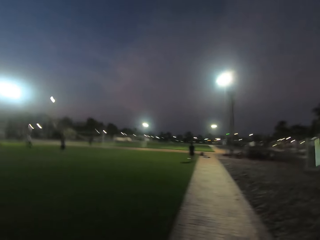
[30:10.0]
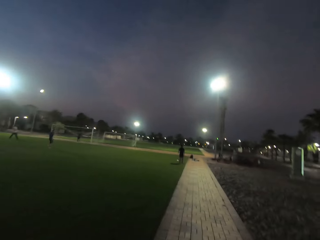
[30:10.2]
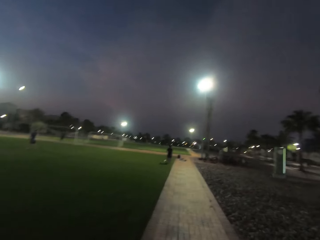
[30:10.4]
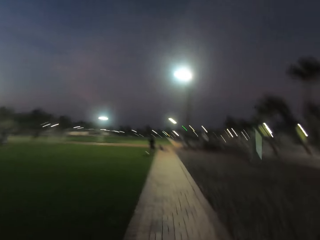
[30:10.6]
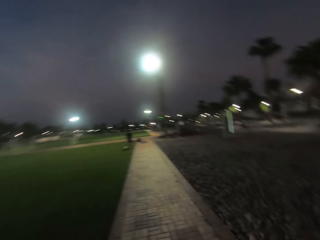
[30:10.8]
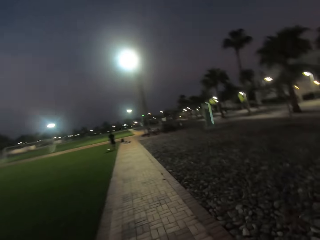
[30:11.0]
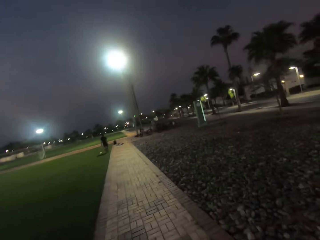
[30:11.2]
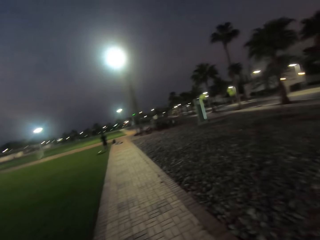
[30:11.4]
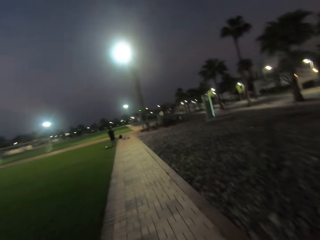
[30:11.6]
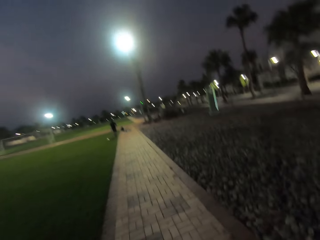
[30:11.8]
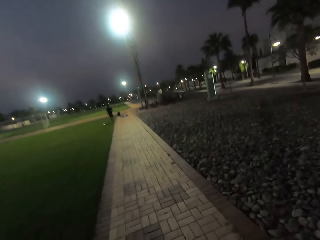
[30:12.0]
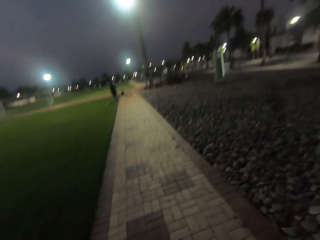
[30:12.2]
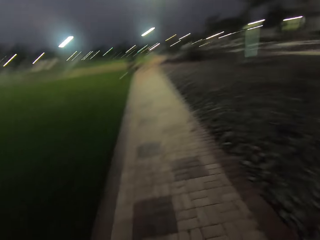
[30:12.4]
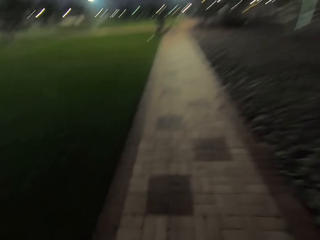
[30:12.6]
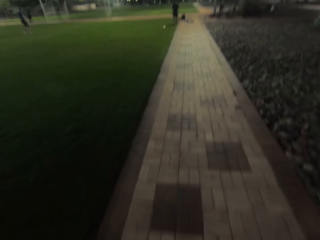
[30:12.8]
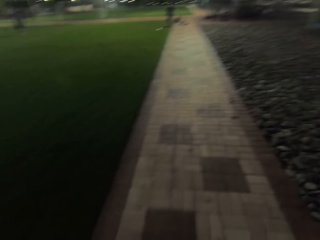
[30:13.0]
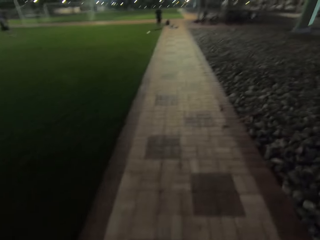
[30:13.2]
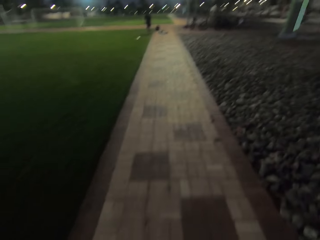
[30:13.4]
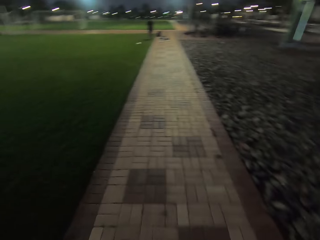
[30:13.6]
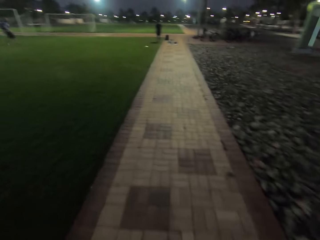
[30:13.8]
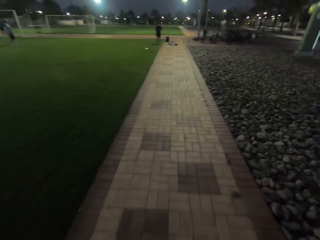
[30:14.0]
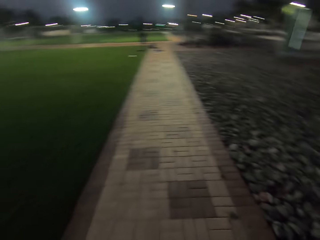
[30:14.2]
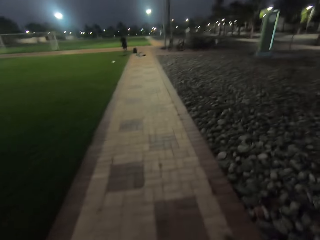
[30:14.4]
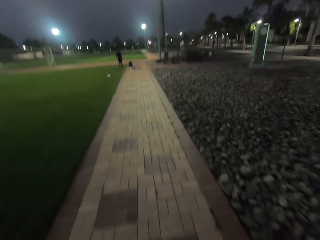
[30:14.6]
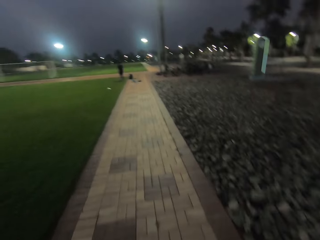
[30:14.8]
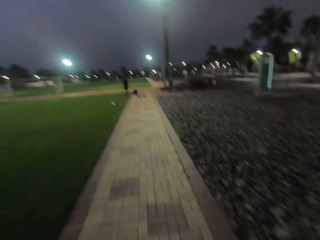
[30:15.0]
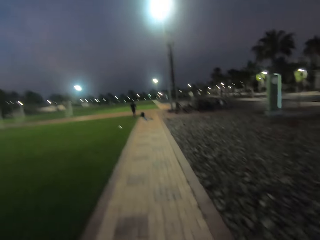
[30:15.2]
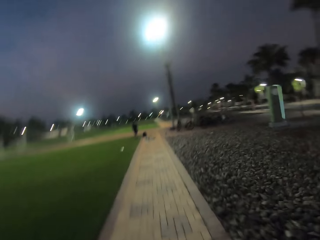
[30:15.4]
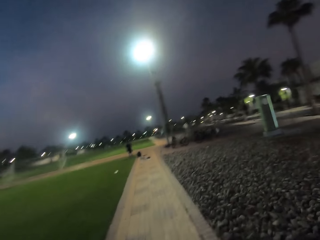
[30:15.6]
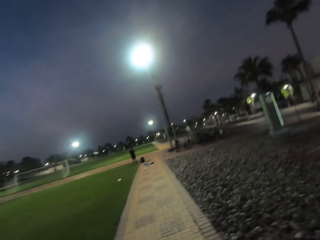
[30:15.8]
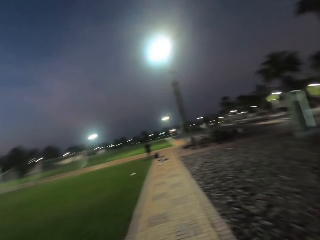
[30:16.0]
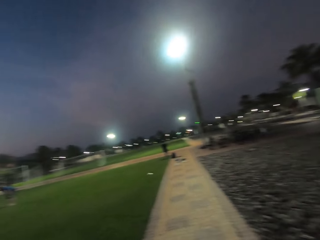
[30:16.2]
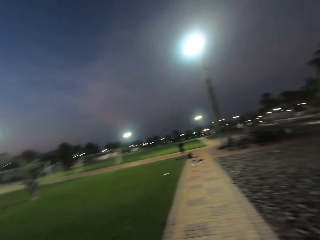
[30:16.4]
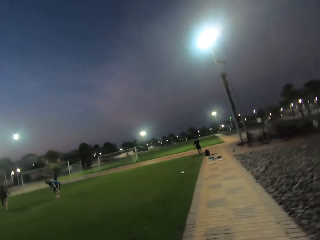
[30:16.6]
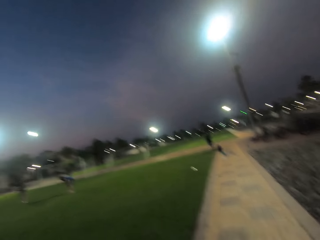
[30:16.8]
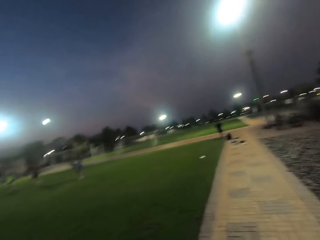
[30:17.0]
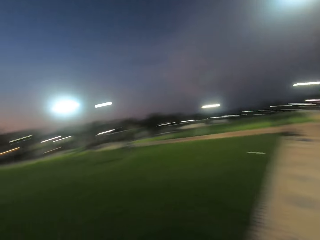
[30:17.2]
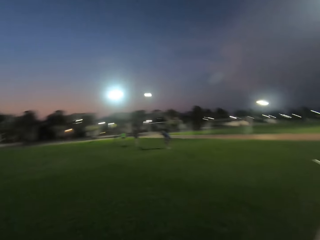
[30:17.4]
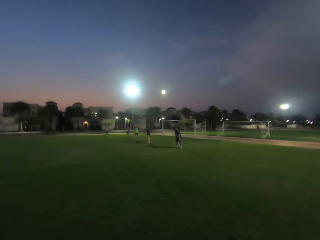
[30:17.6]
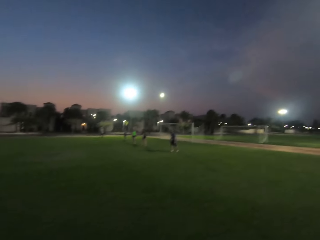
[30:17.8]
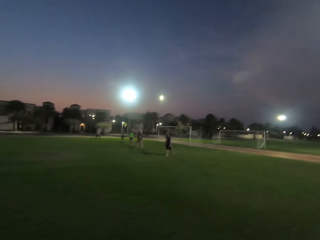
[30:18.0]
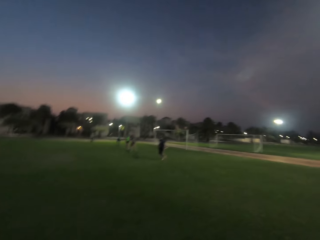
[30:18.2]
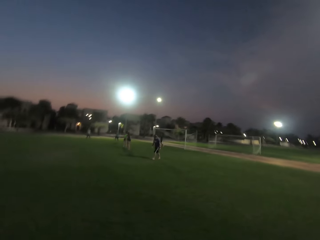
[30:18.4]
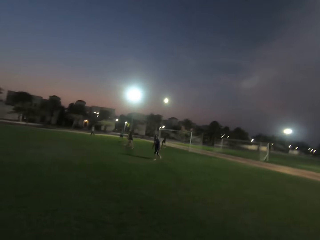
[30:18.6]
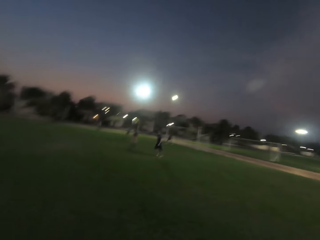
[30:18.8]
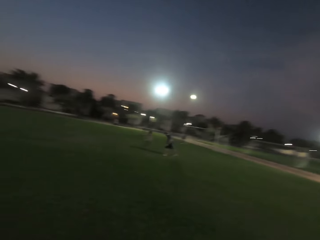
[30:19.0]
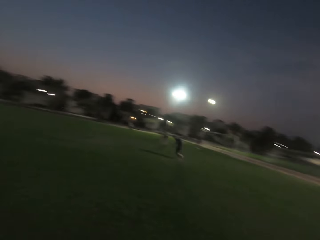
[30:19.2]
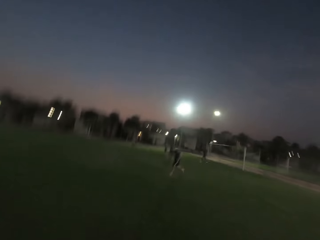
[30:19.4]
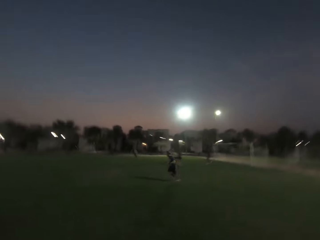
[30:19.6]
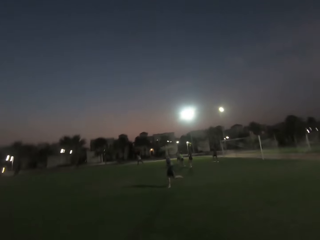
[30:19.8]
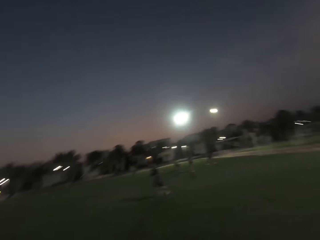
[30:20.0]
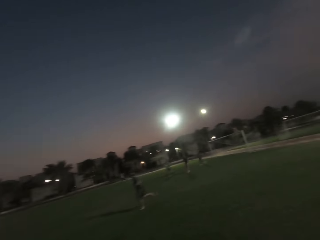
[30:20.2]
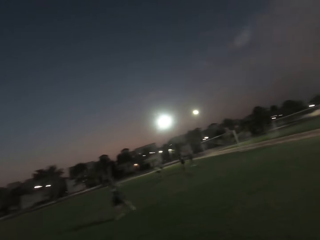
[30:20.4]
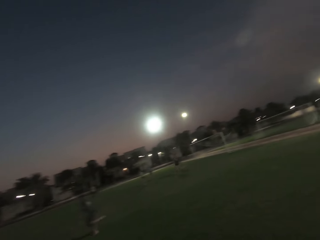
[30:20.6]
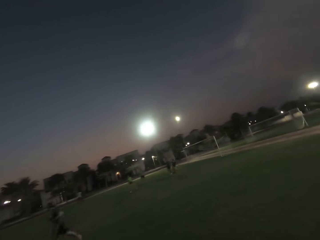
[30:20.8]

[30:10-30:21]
The camera wearer looks left.

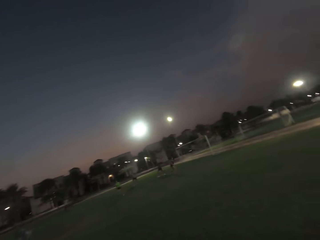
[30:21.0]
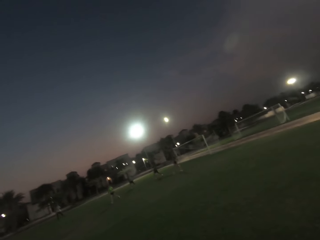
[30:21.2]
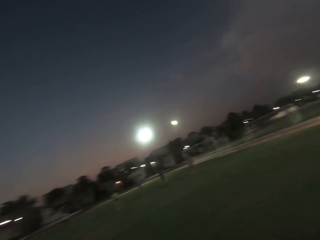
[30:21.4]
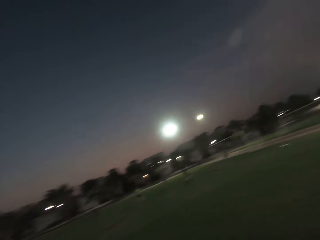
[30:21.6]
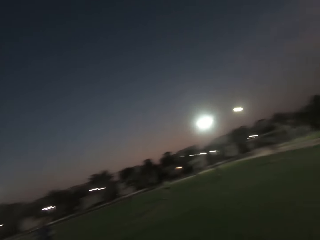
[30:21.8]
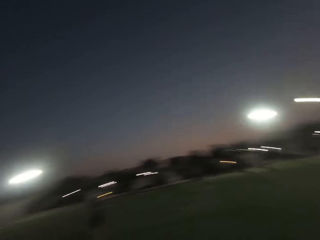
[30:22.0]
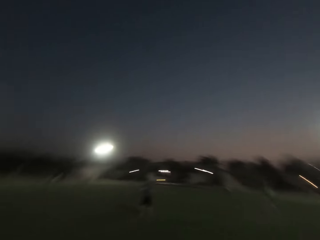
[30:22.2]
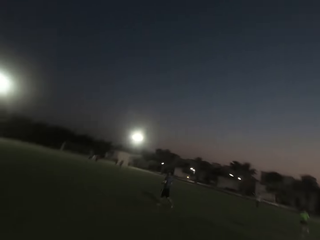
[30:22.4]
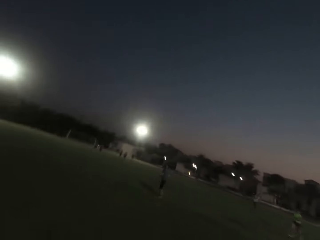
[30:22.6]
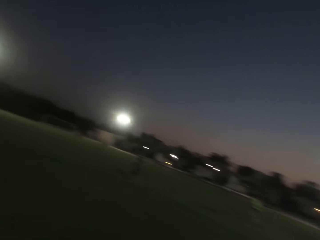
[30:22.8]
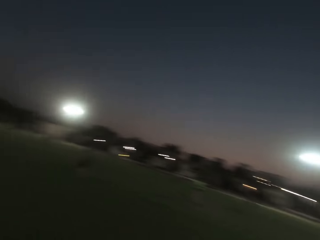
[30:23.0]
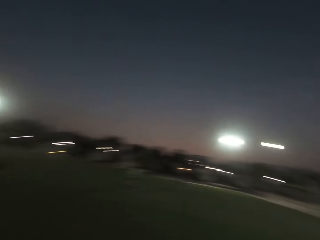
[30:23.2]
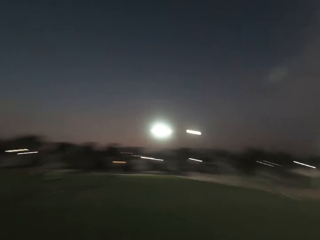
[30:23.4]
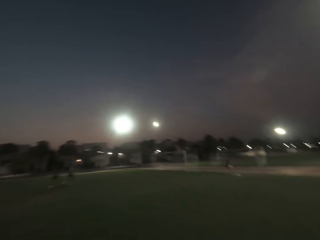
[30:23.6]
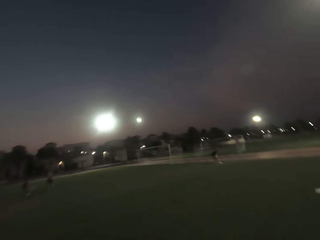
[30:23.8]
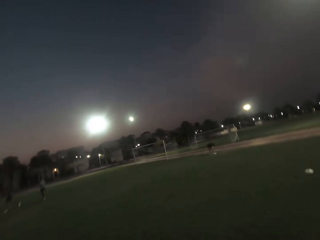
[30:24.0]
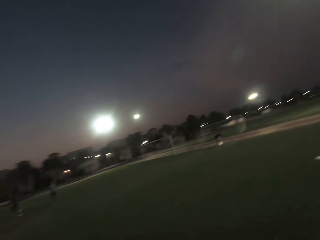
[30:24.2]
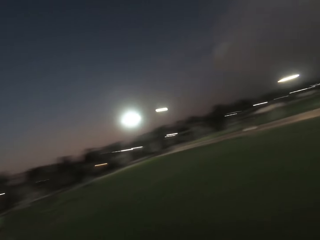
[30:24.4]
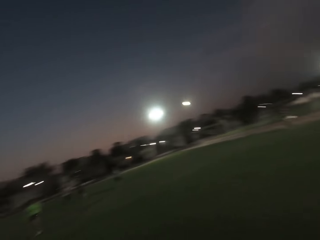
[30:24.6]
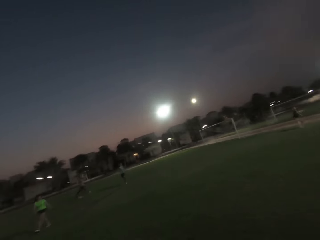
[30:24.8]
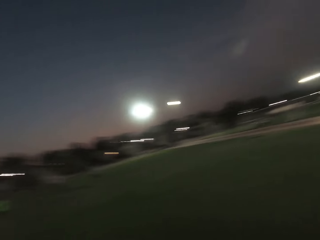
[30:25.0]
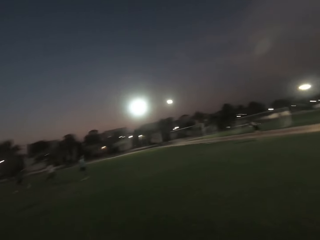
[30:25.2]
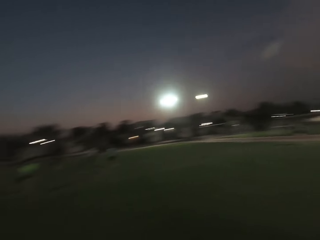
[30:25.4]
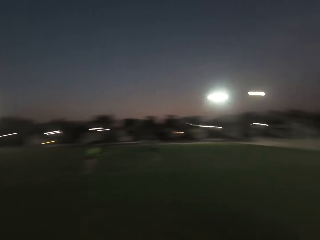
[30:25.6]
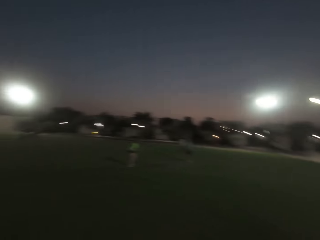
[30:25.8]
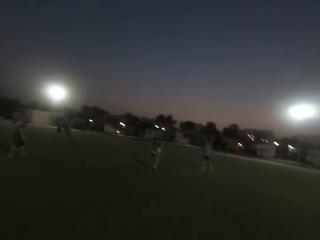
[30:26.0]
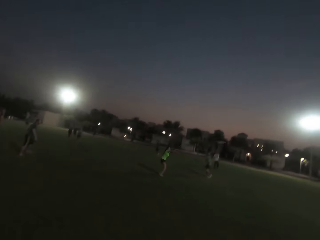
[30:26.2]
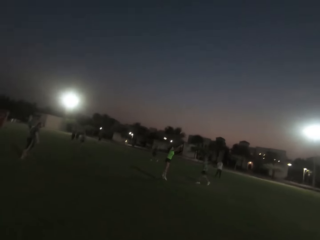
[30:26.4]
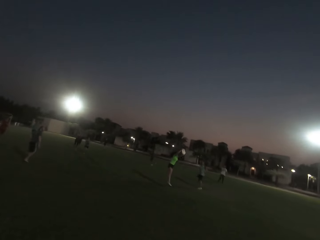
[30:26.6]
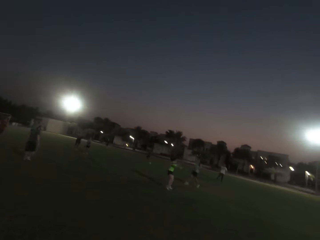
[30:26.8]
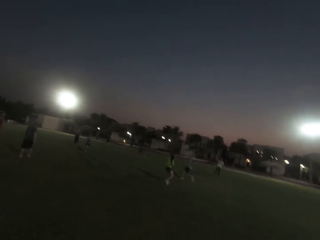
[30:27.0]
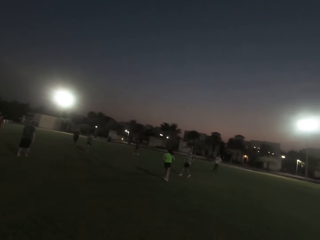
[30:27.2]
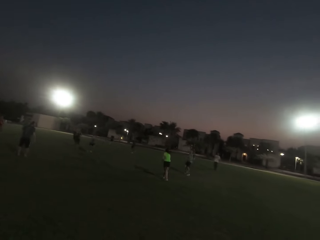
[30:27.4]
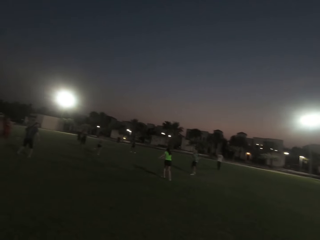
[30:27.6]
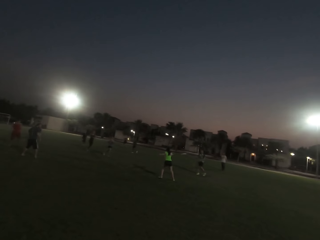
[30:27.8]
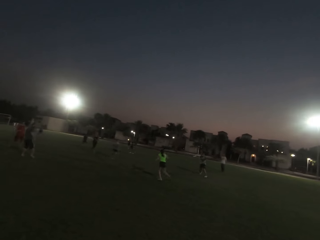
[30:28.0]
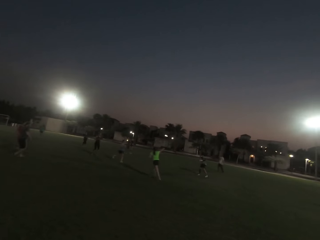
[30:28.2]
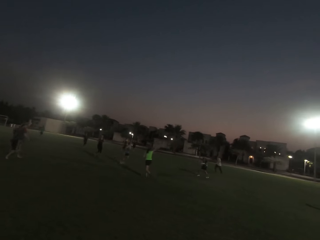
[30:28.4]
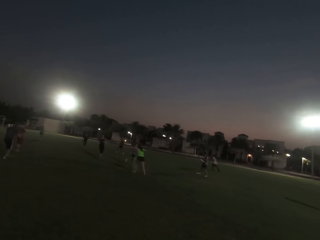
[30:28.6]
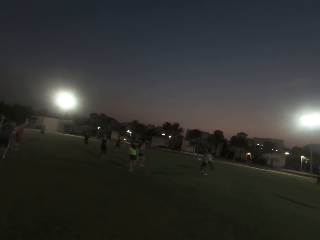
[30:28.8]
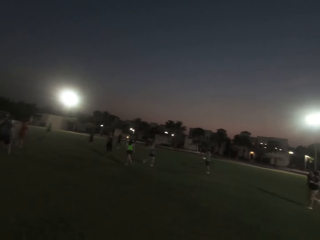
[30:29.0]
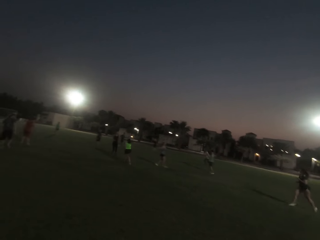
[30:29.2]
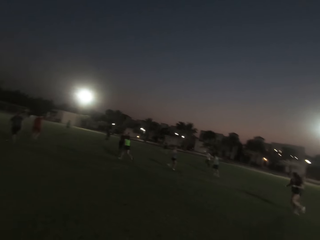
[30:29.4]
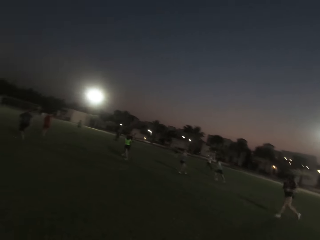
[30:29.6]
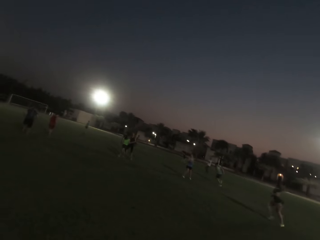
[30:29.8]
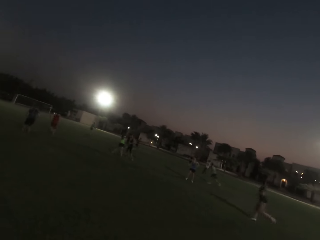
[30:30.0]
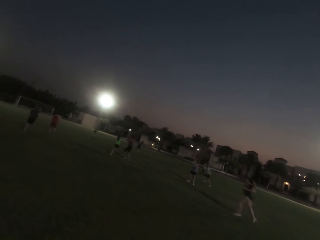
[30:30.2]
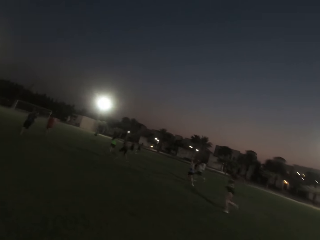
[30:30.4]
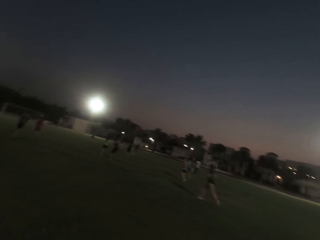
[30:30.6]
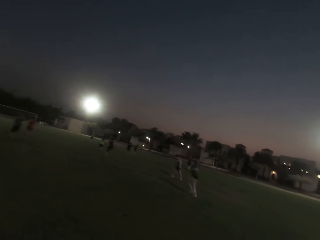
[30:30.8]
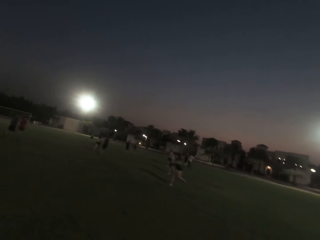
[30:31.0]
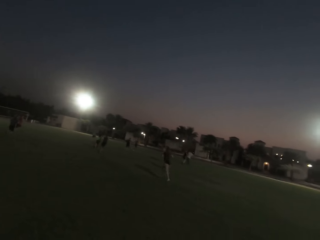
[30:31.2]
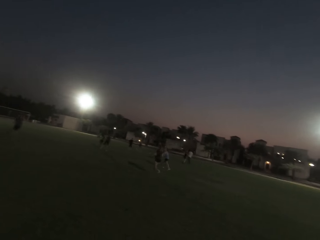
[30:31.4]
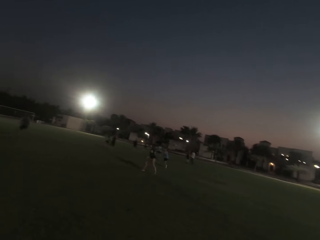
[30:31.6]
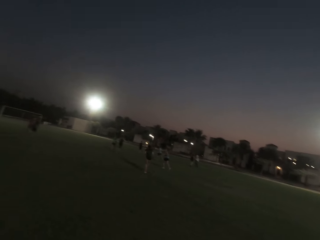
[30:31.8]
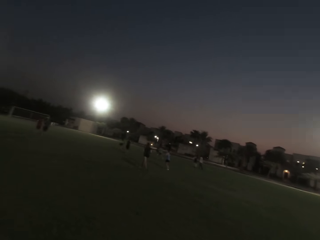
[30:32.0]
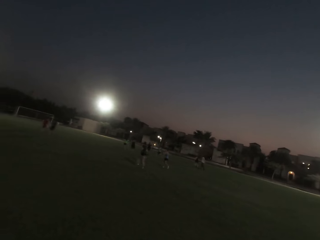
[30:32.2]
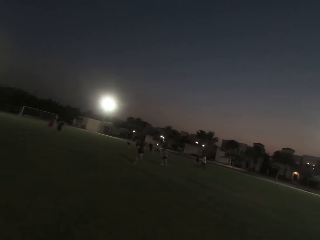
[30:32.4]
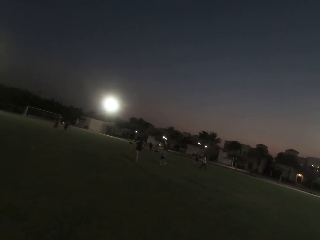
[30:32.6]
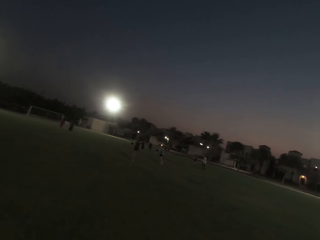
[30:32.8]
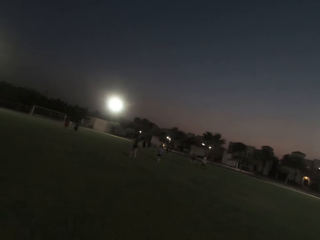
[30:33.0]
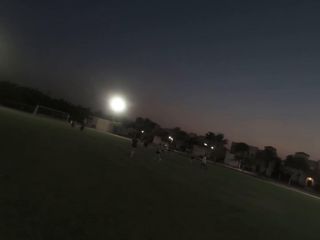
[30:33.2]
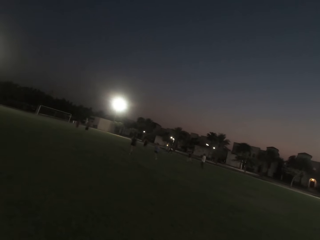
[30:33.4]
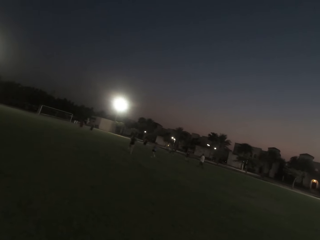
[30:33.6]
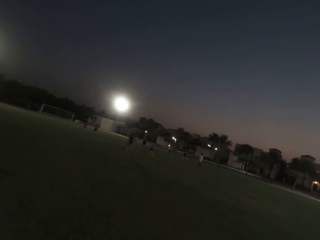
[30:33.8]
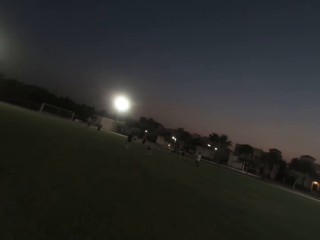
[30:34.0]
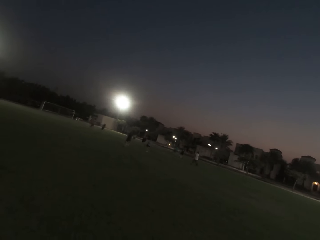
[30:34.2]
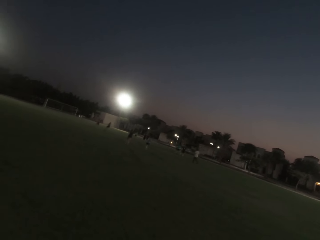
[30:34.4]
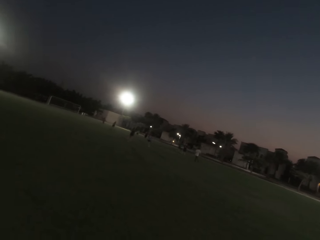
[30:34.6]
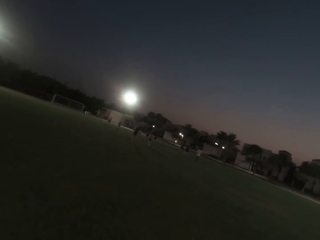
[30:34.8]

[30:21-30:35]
The camera wearer looks around. A woman throws a frisbee. Another woman catches the frisbee. The camera wearer looks forward. A man walks. Another man walks. The other woman throws the frisbee. The first woman catches the frisbee. The first woman runs. Another woman runs. The first man catches the frisbee. He catches the frisbee again. Another man throws the frisbee. The camera wearer stands at the edge of the field.
